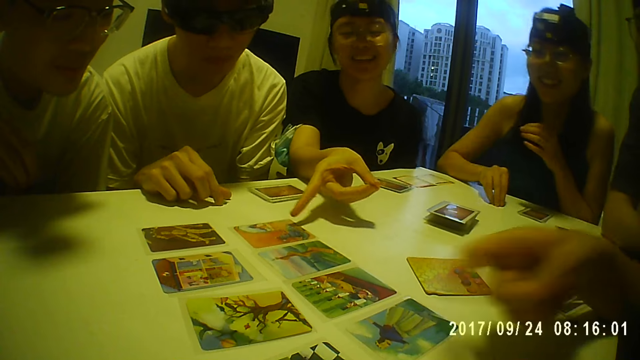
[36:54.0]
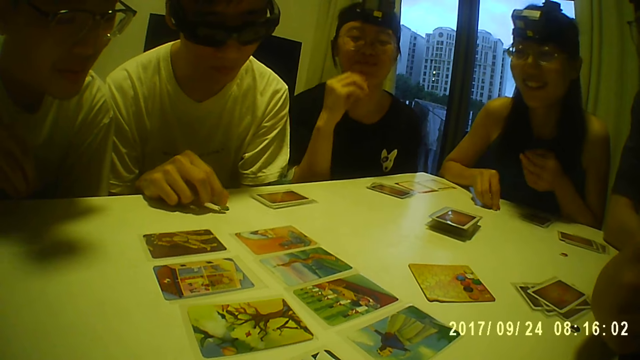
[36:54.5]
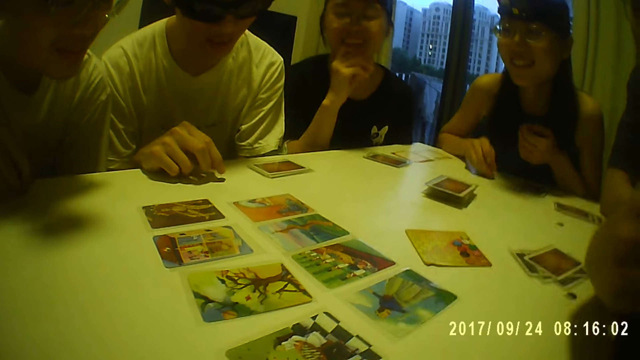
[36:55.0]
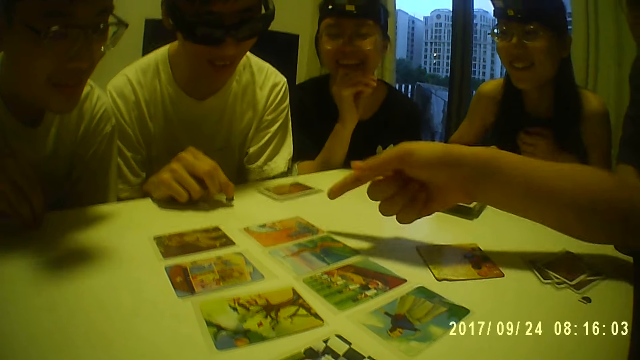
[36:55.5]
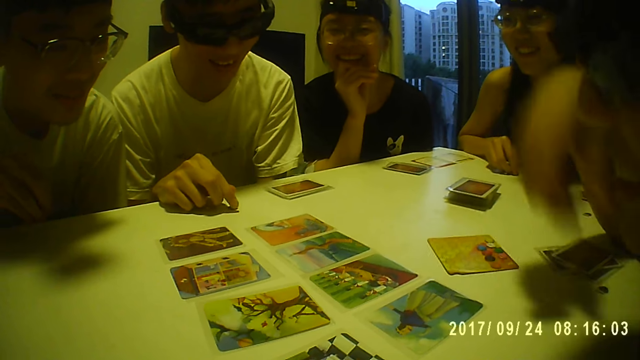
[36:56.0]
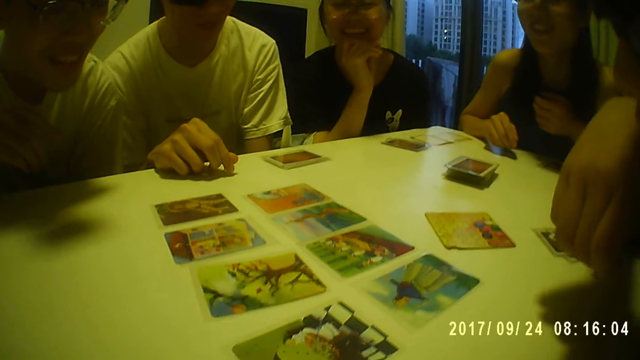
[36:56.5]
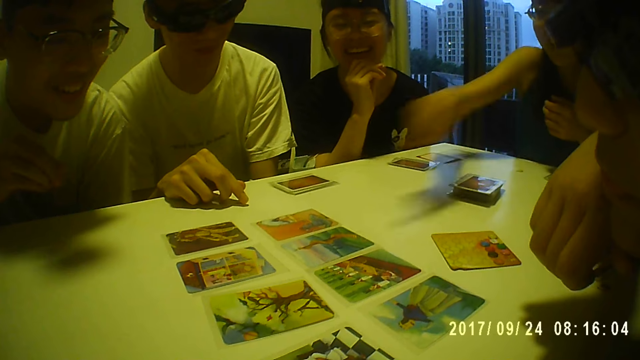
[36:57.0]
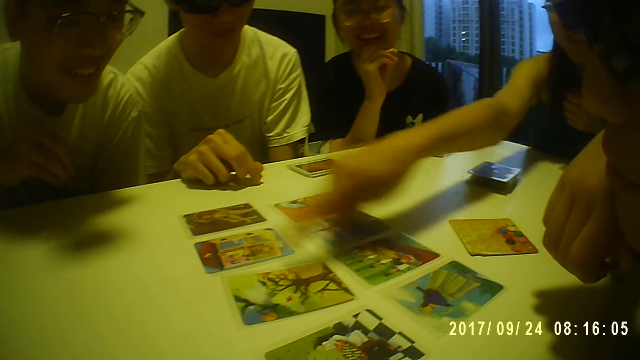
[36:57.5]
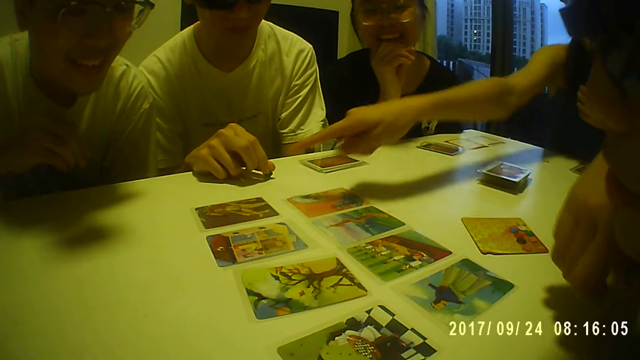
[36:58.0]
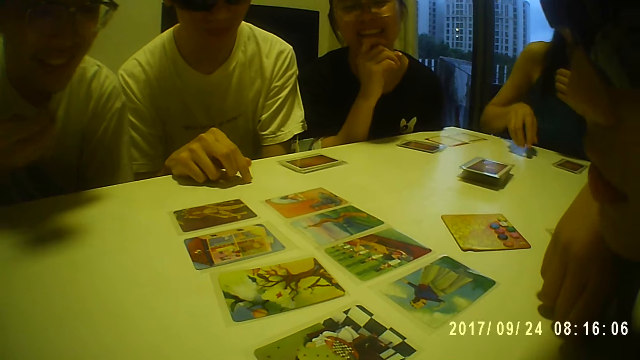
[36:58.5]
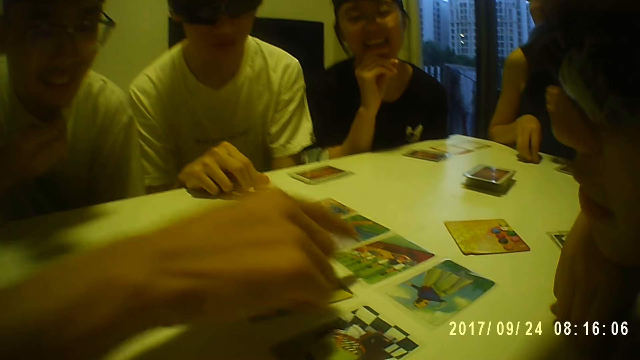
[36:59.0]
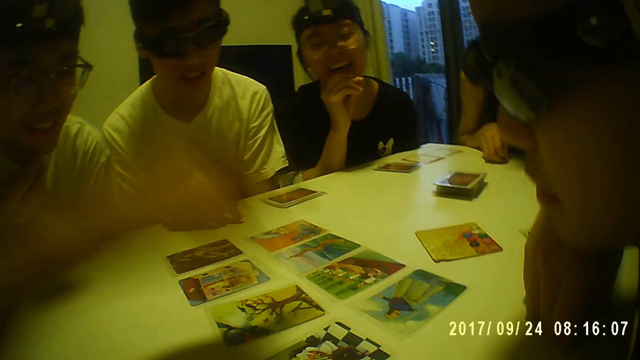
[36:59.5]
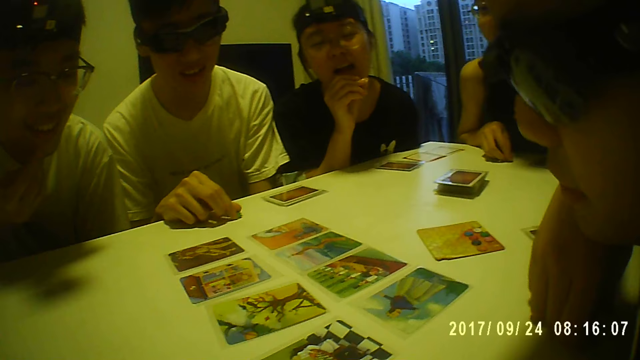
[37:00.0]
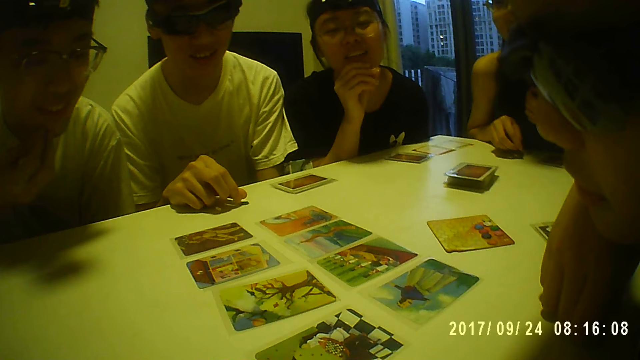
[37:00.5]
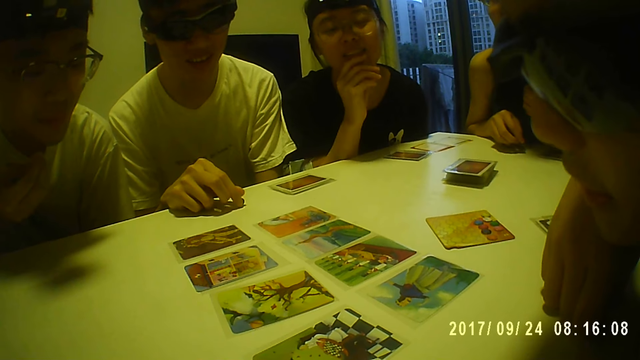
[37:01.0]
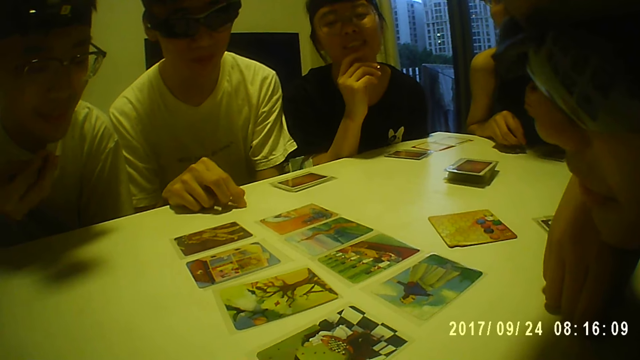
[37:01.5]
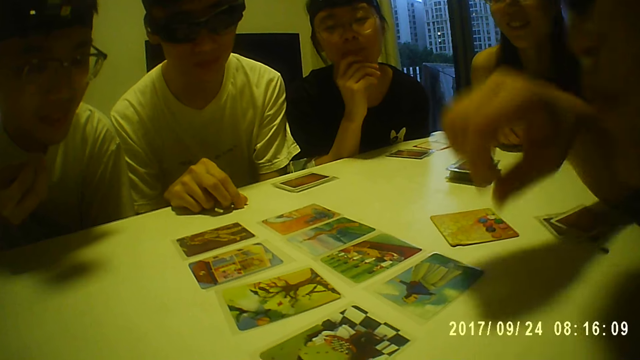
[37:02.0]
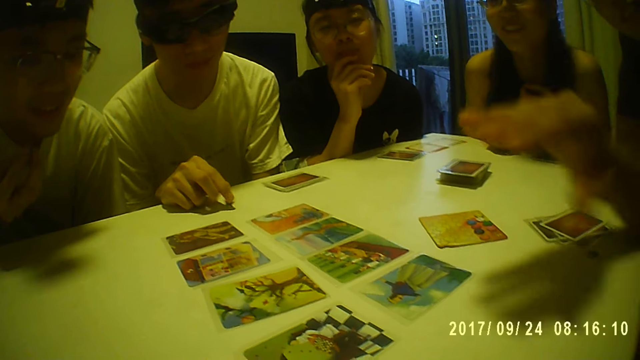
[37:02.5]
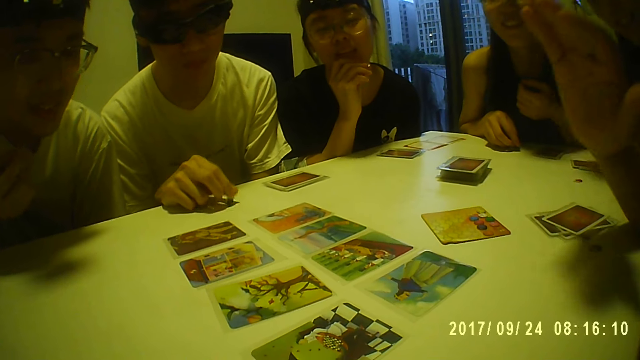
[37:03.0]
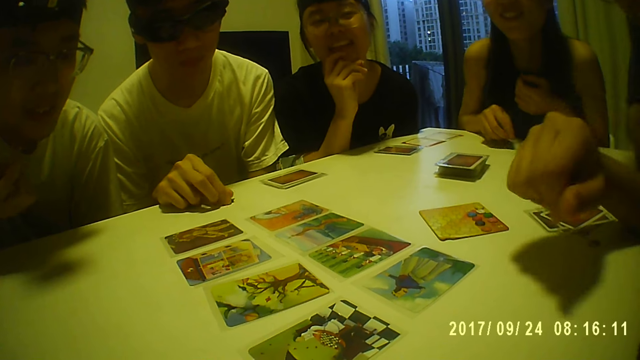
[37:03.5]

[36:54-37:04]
A man points his right hand to the cards on the table. A woman points her right hand to a card on the table. Another woman picks a token from the table with her right hand. The first woman touches her chin with her right hand. The man points his right hand to the cards on the table and places his right hand on his chin. The other woman points her right hand to the cards on the table. The man places his right hand on the table. Another man interacts with the camera wearer and the group of people at the table. The other woman picks a token from the table with her right hand. The other man touches the card on the table with his right hand. The first man interacts with the camera wearer and the group of people around the table and makes gestures with his right hand.

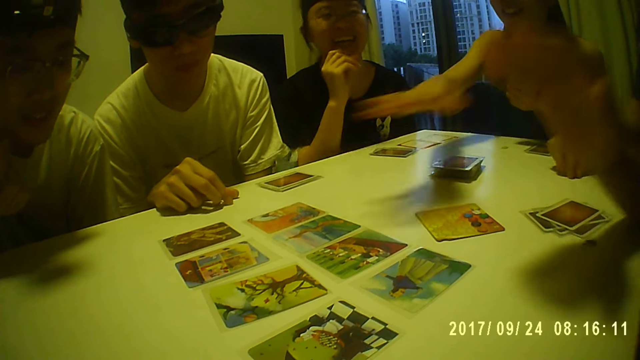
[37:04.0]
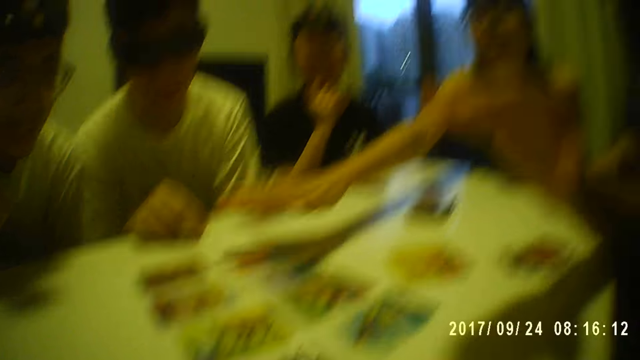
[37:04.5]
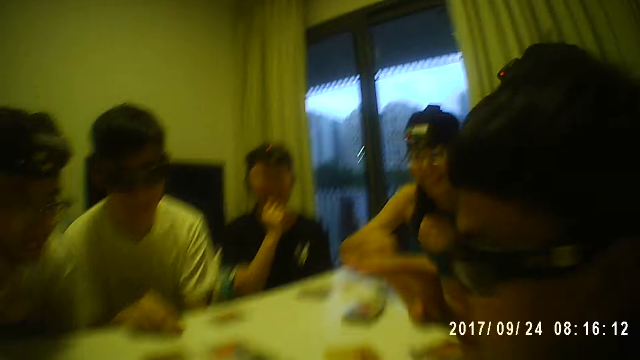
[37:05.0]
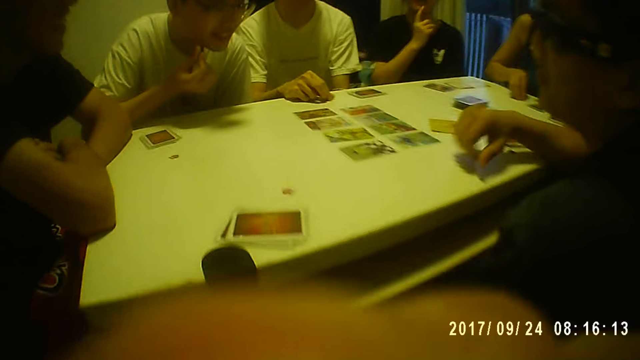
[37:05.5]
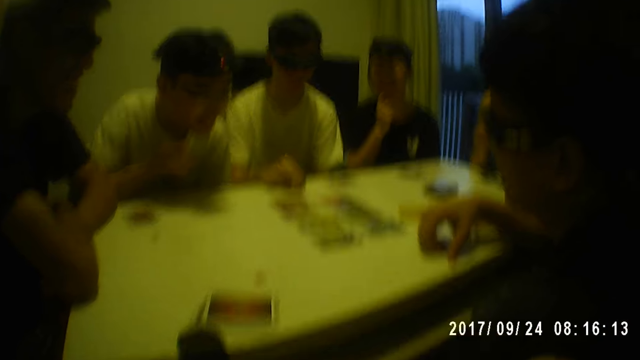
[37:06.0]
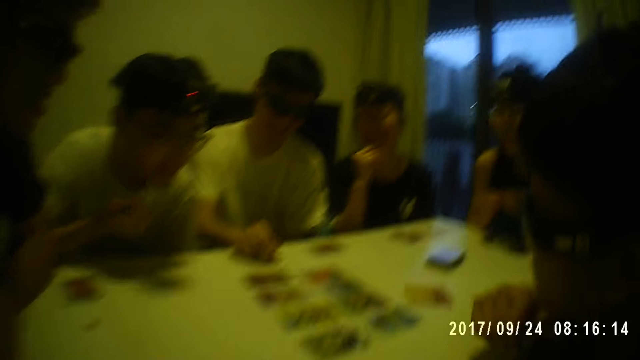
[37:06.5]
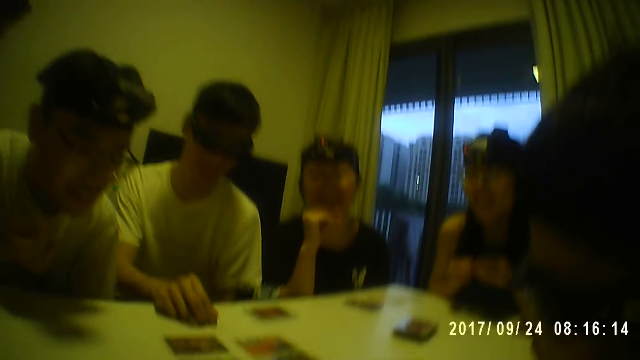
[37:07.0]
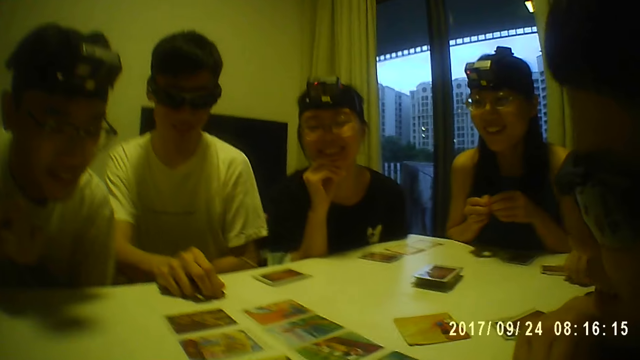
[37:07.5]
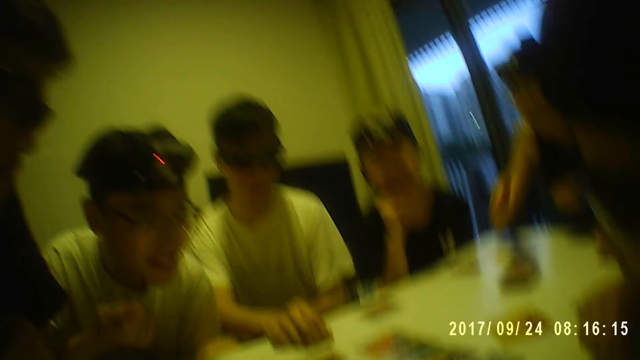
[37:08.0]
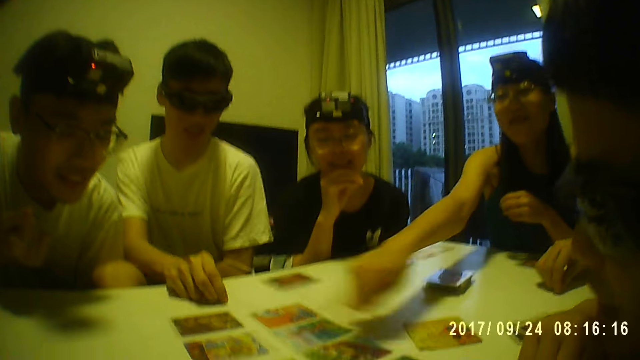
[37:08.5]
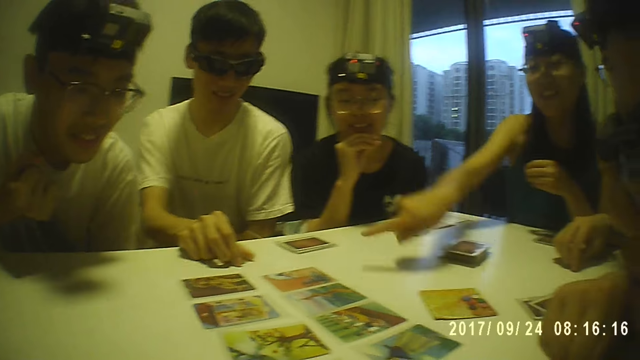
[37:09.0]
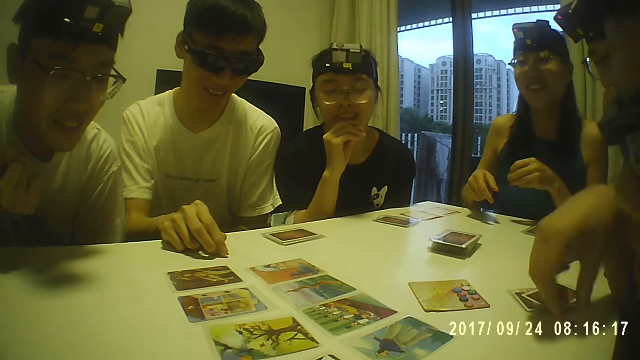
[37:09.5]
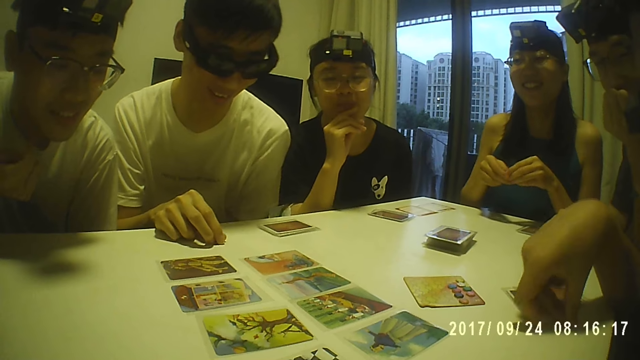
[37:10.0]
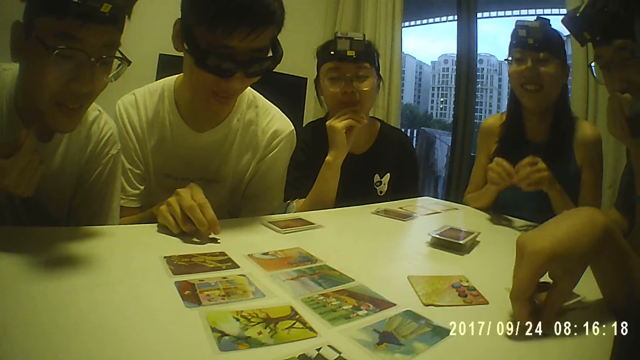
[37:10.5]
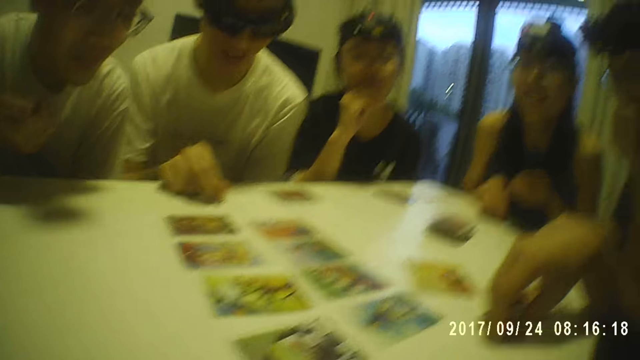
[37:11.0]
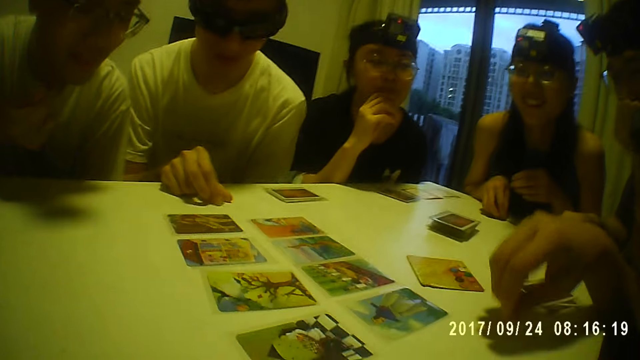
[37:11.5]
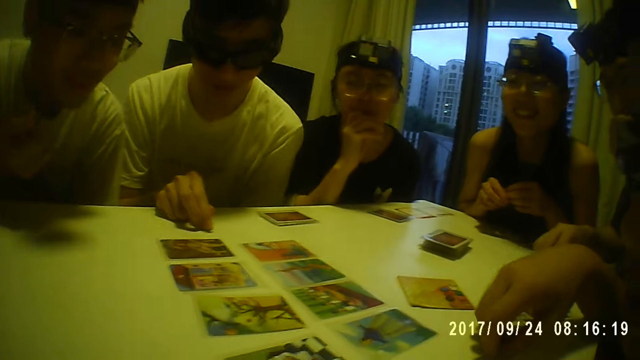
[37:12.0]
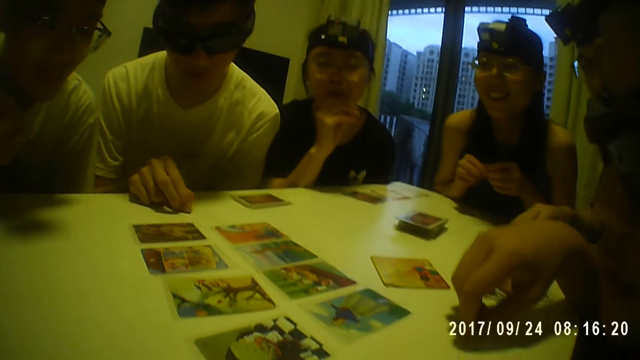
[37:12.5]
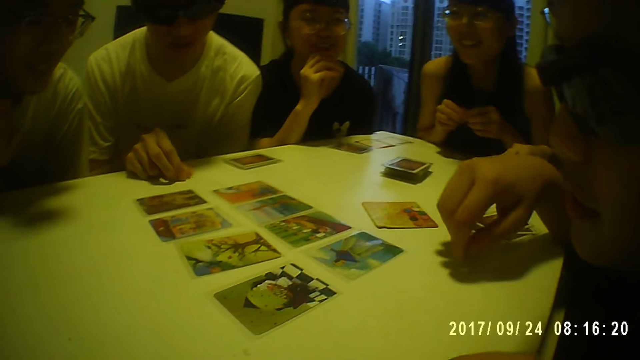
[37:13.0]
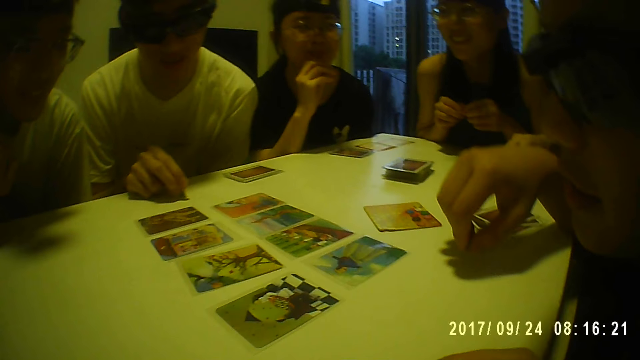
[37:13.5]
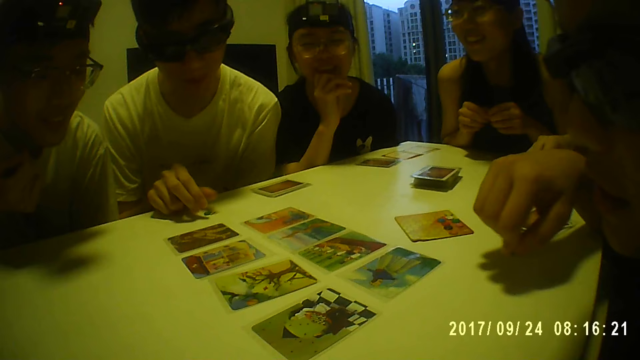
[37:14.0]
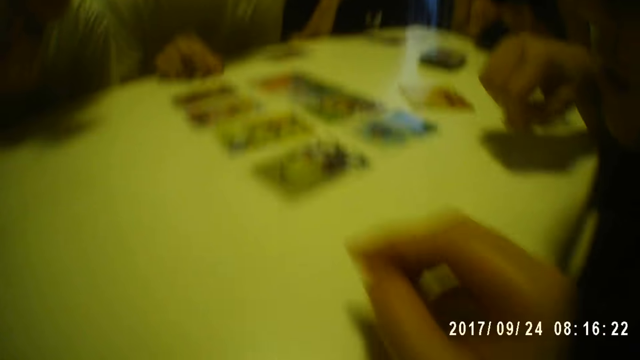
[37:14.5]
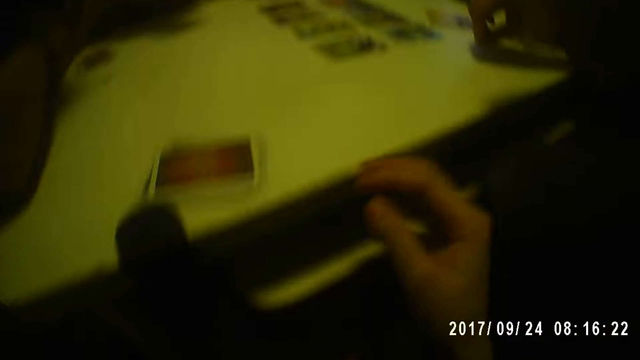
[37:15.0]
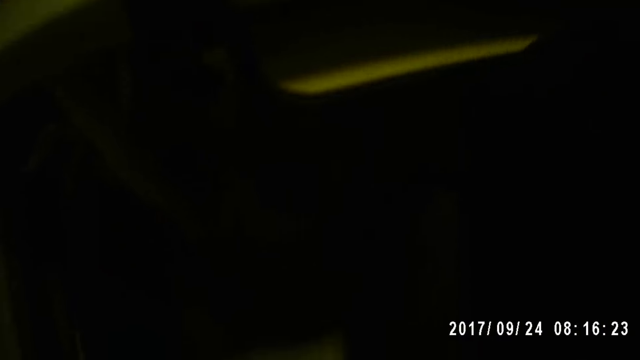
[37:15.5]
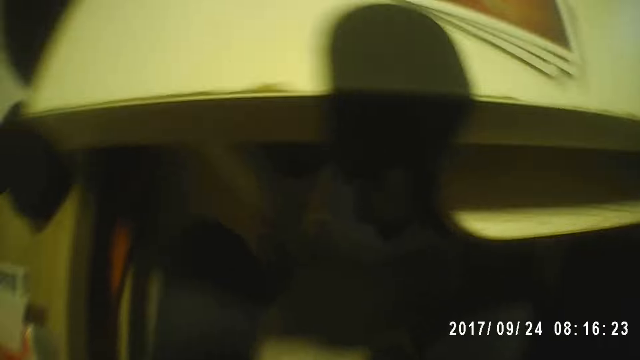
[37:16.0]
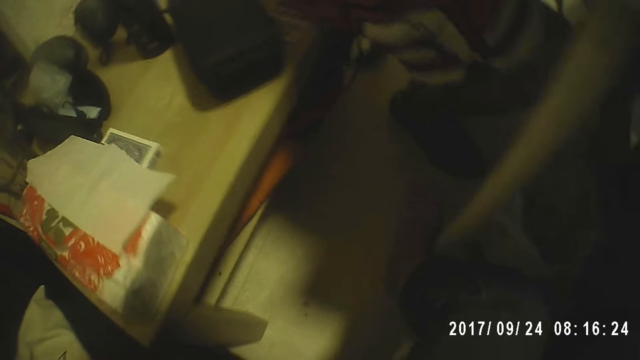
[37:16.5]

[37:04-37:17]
The woman interacts with the camera wearer and the group of people around the table. The woman points her right hand to the cards on the table. The woman picks the token from the table with her right hand. A man places his right hand on the table. The camera wearer touches her mouth with her right hand. She moves her hand, picks a token from the table with her right hand, and moves her hand on the table. The woman points her right hand to the cards on the table. The woman holds the token in her left hand with her right hand. The man holds a token on the table with his right hand. The woman places the token on the table with her right hand. The woman picks the token from the table with her right hand. The man taps the table with the token in his right hand. The woman holds the token with her hands. The camera wearer moves her hands up.
